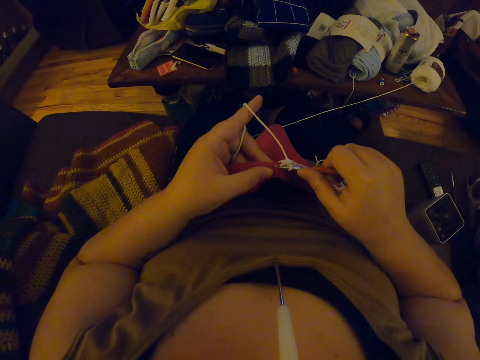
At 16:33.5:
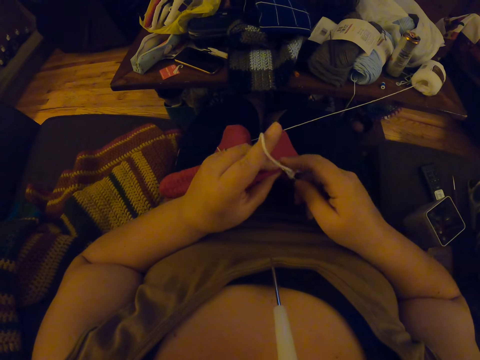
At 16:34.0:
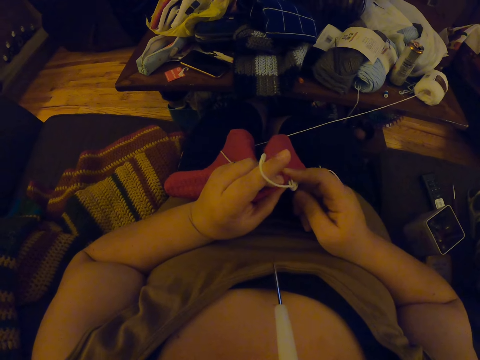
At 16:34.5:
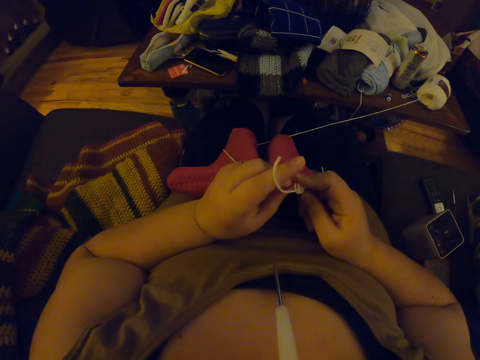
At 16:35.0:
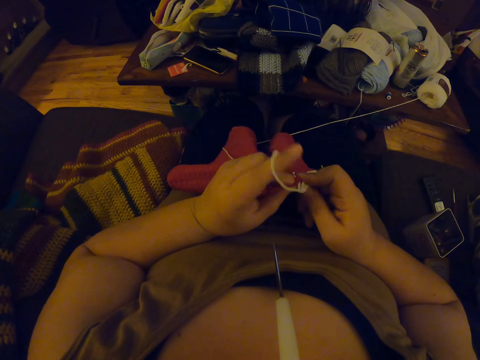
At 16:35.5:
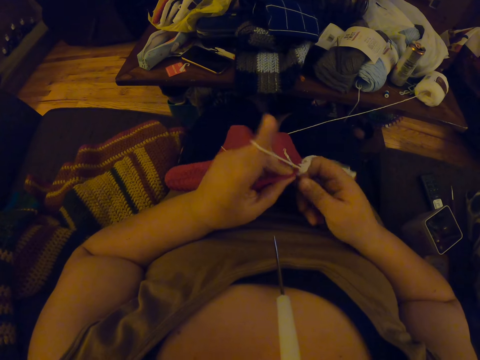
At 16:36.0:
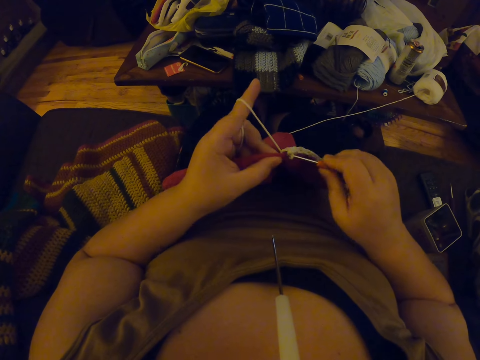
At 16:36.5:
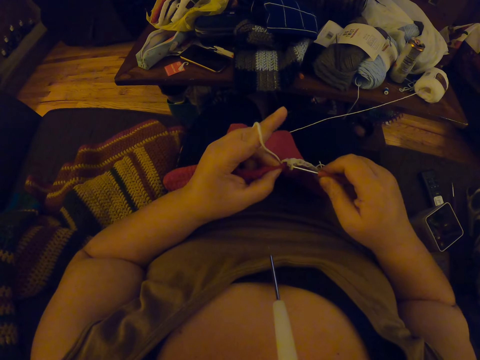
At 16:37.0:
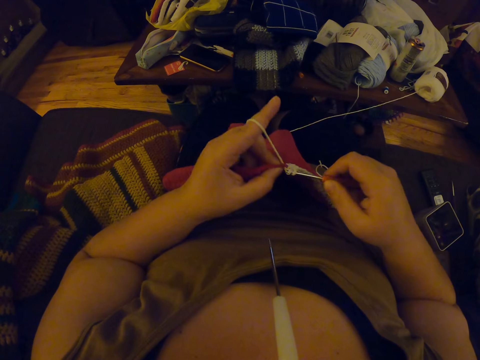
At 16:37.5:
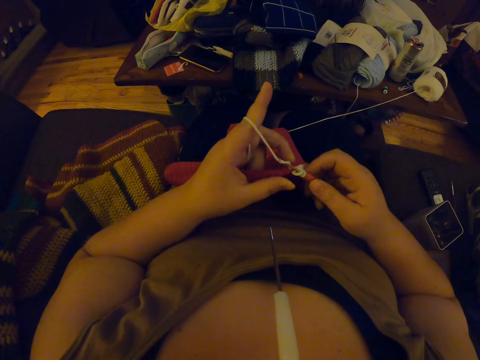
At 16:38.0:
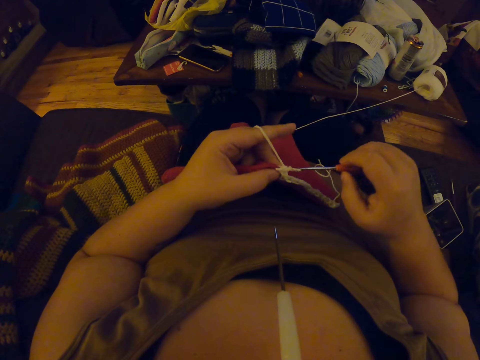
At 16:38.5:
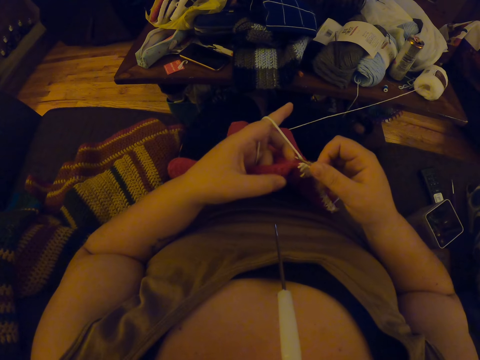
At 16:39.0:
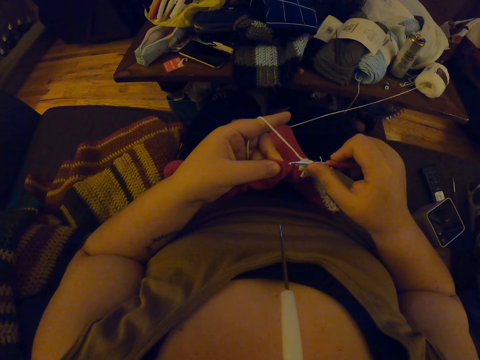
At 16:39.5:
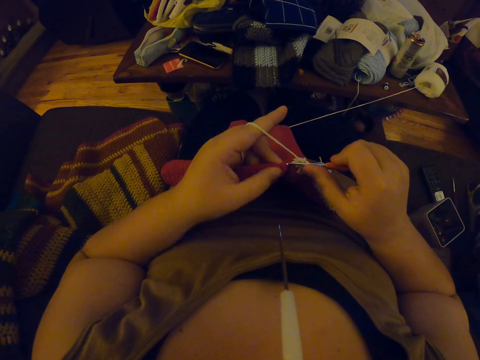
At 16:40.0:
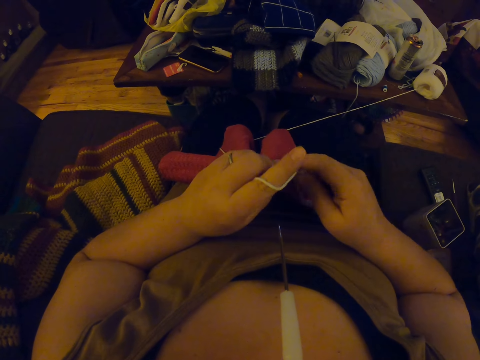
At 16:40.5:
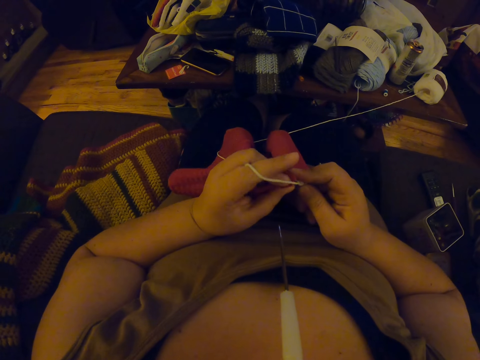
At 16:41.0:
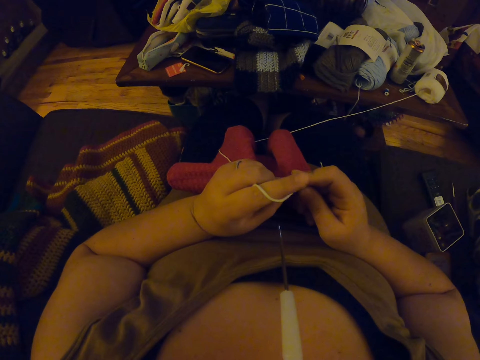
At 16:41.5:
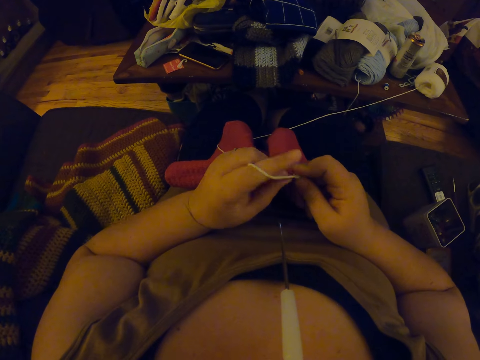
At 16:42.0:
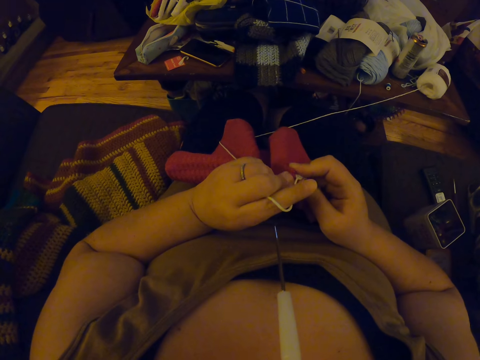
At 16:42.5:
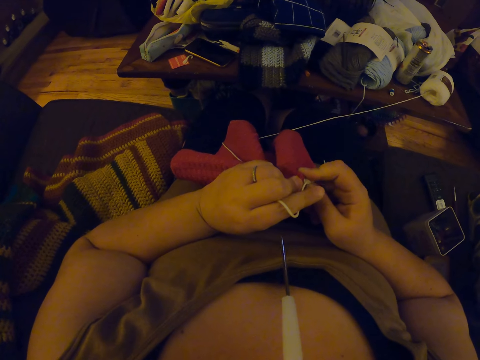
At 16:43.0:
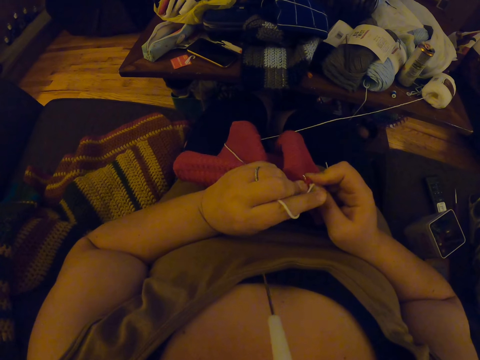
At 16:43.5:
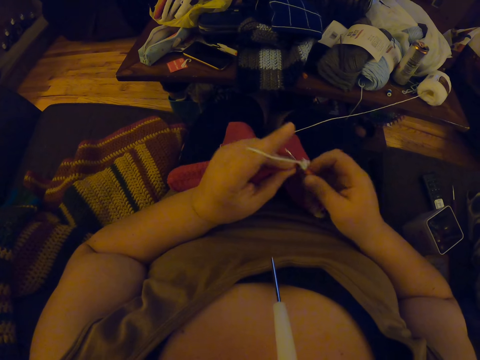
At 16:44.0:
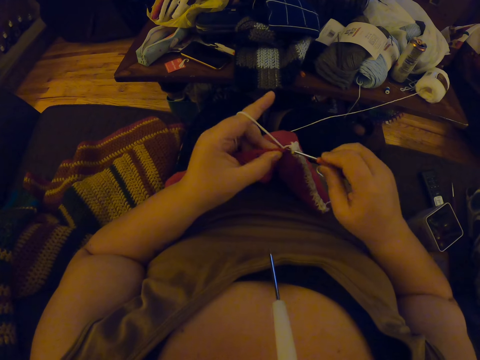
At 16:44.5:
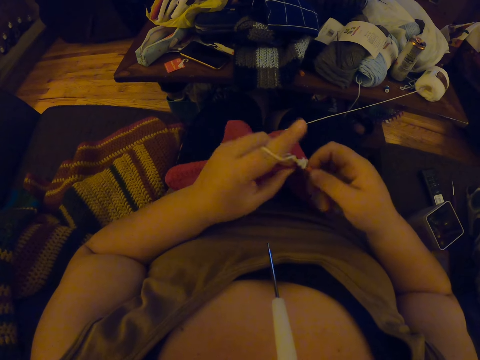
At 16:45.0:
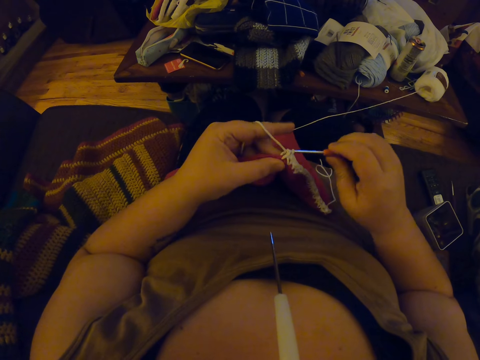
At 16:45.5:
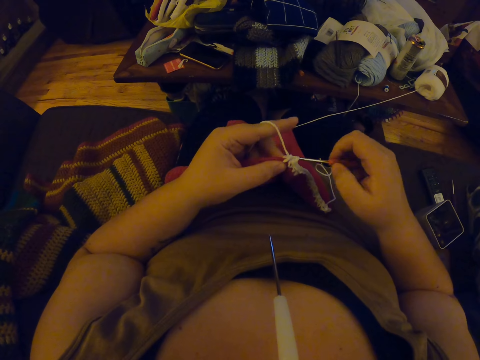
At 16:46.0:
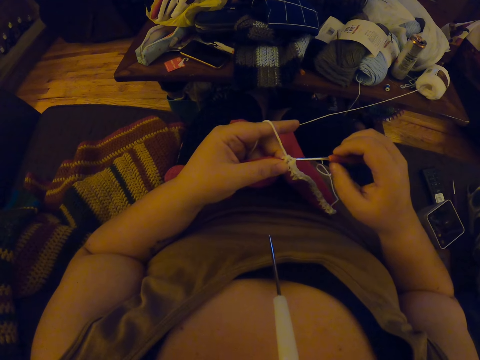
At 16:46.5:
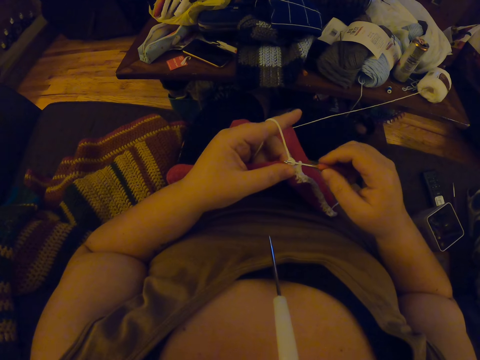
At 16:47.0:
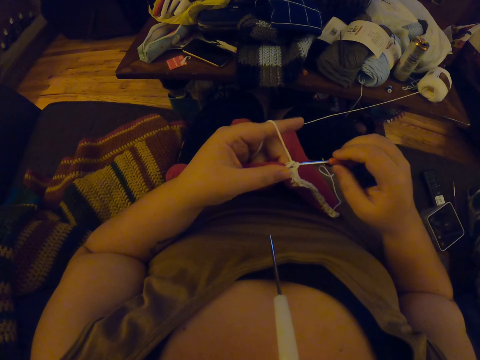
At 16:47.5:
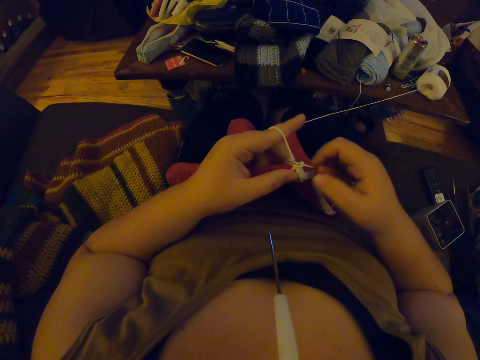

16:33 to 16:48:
The camera wearer continues crocheting with the yarn. They sew cloth using a crochet hook.

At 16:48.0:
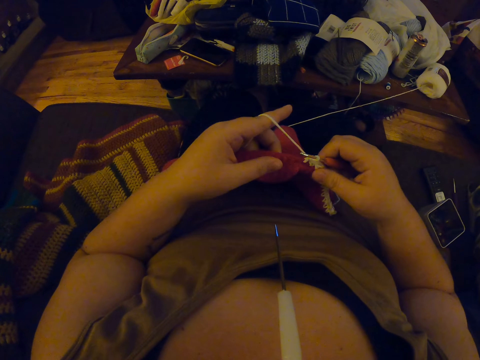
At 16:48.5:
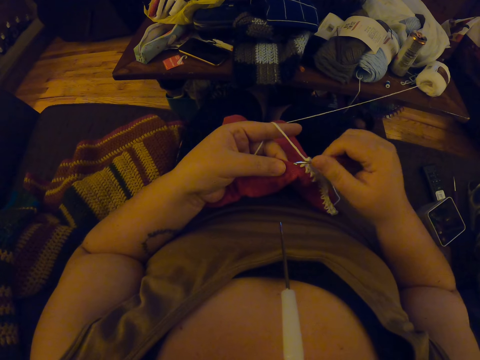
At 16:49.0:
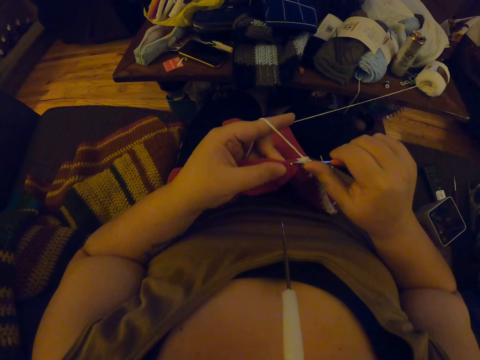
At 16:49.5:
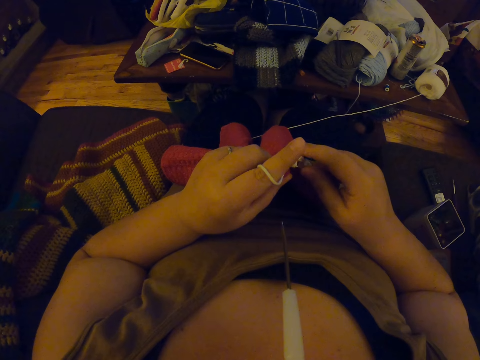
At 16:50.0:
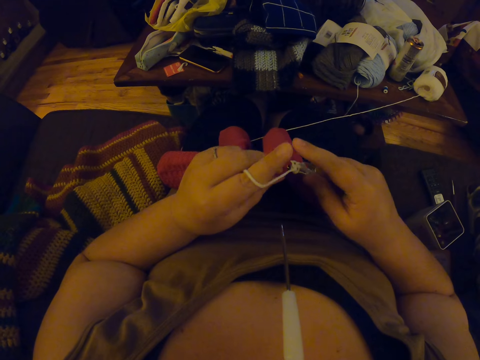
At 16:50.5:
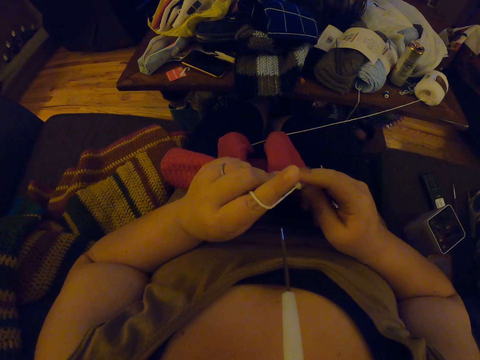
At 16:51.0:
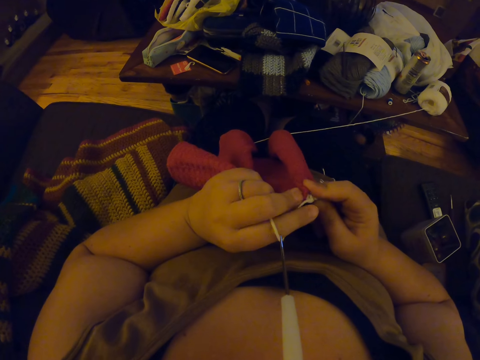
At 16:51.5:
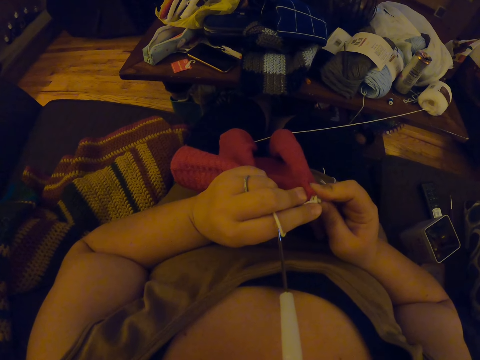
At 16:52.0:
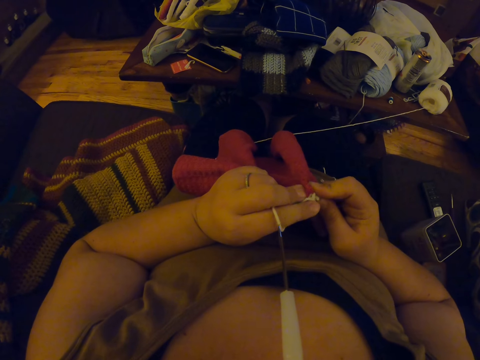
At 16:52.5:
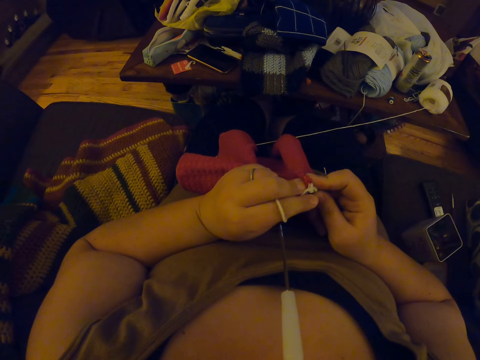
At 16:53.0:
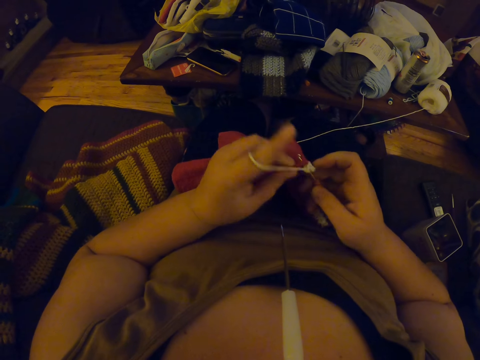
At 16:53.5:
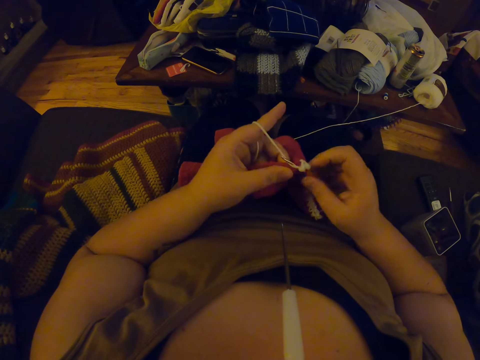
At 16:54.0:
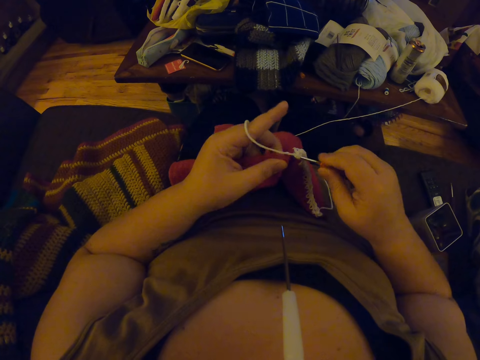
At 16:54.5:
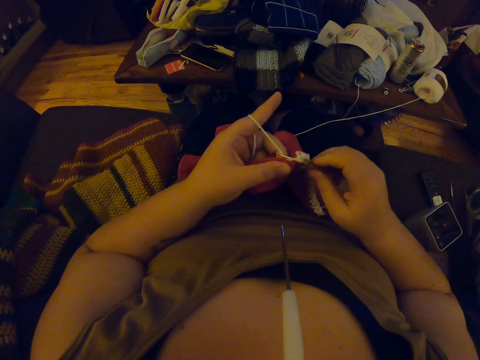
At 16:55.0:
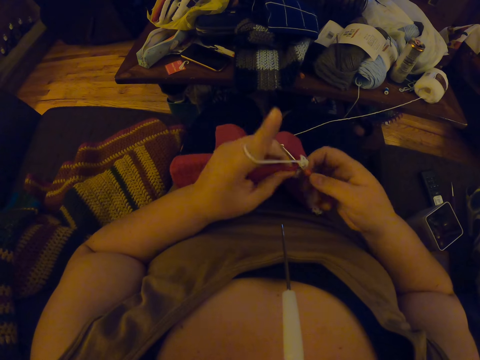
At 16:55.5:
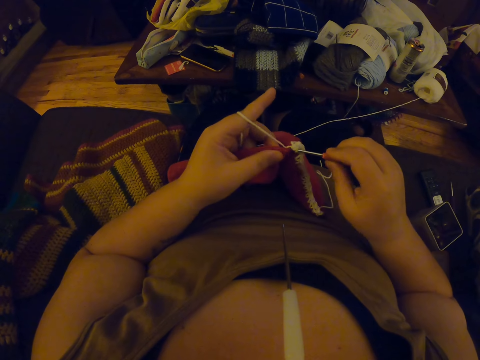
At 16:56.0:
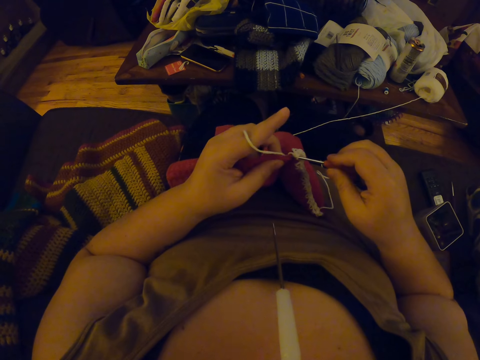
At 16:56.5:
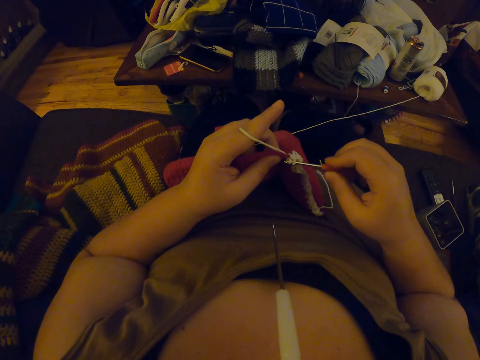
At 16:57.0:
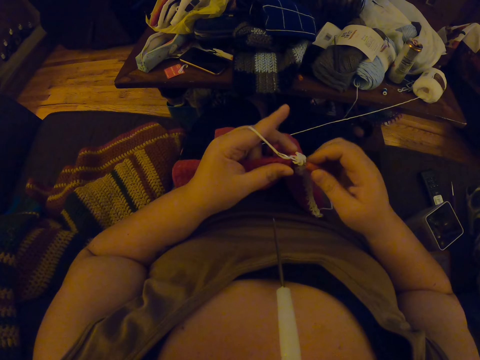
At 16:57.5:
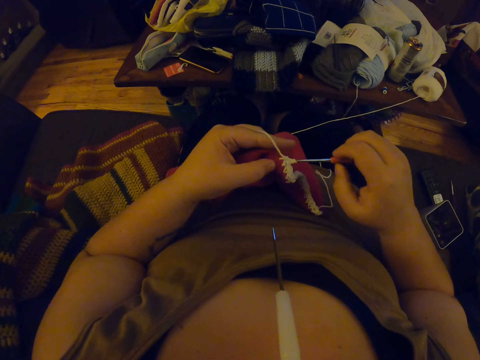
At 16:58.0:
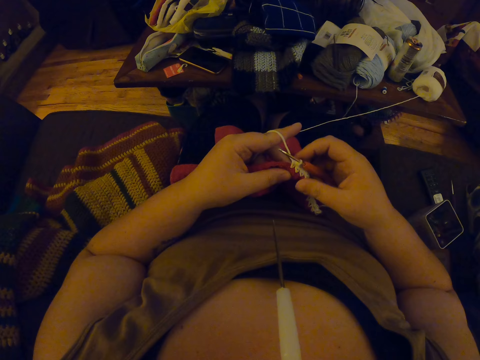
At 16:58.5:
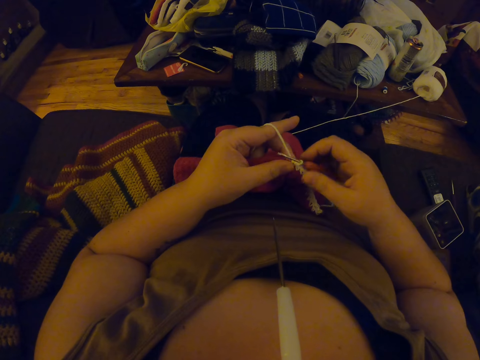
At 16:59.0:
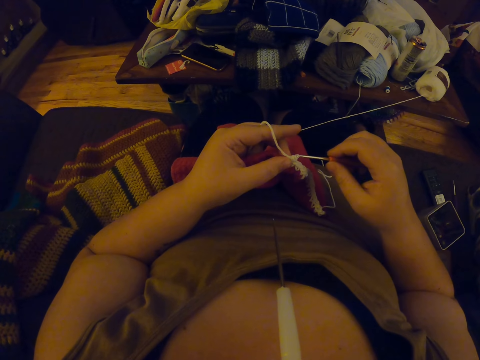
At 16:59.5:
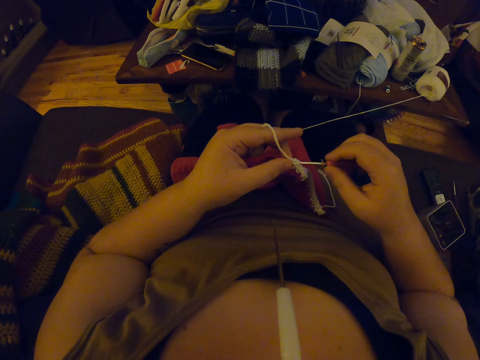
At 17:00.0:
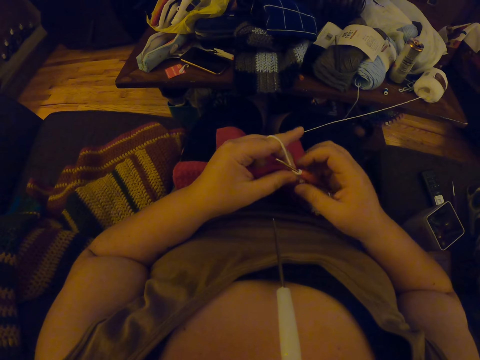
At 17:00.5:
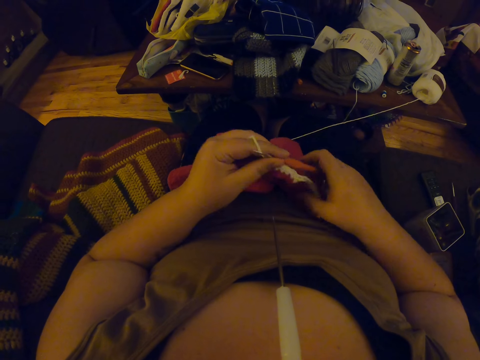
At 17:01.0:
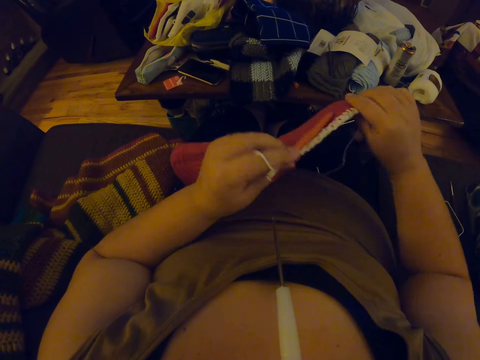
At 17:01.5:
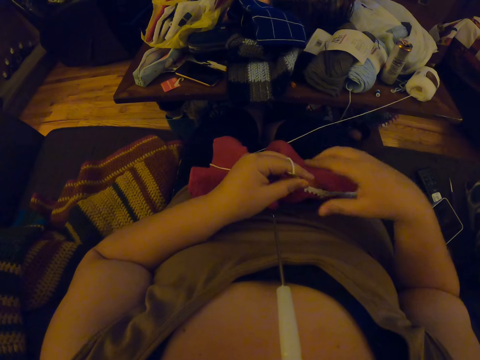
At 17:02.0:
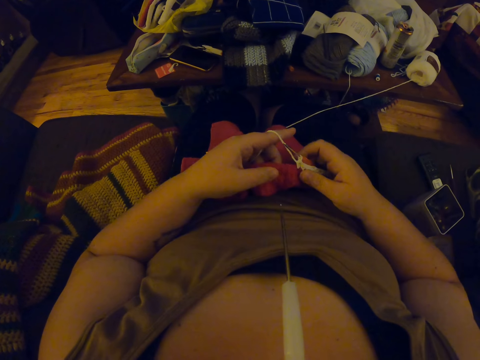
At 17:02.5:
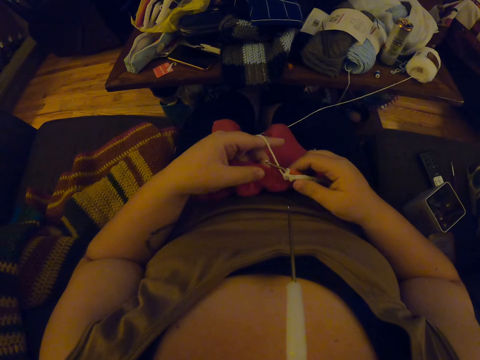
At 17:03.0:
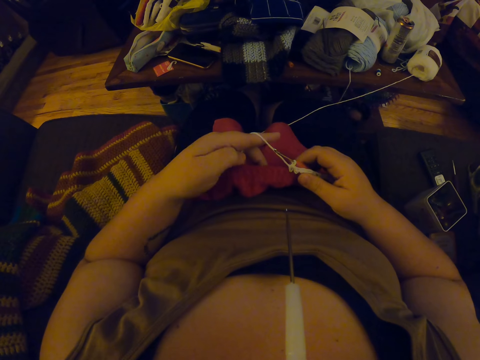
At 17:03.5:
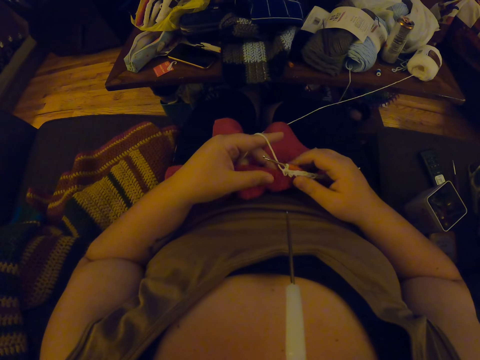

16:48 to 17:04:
The camera wearer sews cloth using a crochet hook. She adjusts the edge of the crochet with her right hand.
